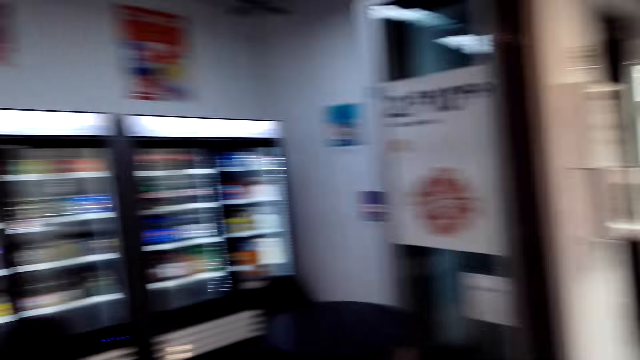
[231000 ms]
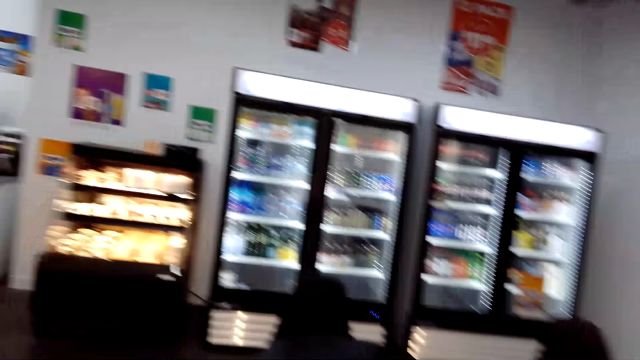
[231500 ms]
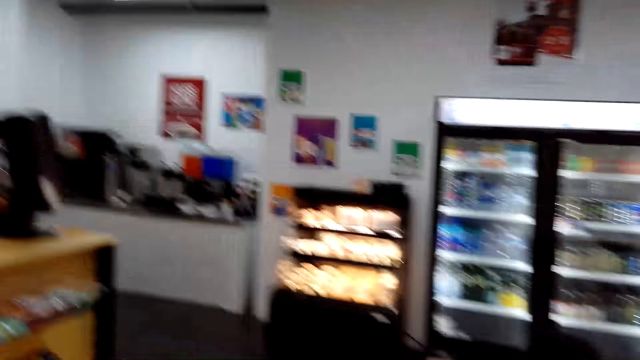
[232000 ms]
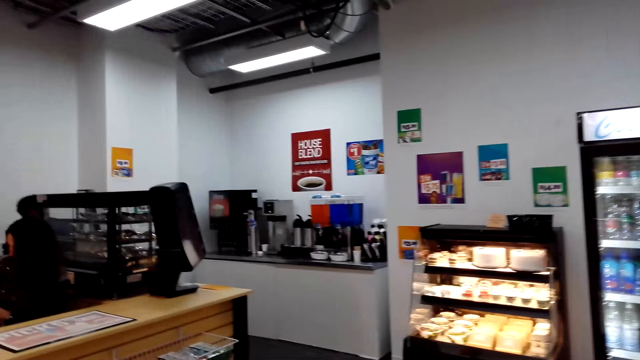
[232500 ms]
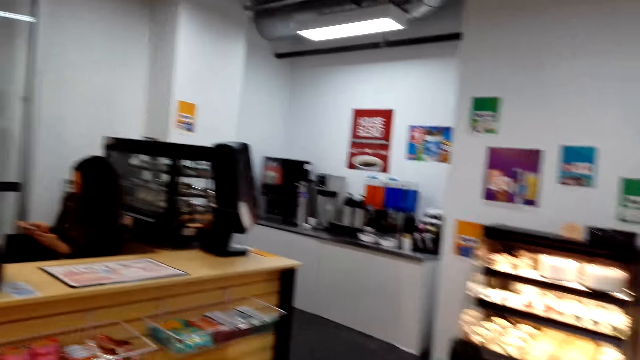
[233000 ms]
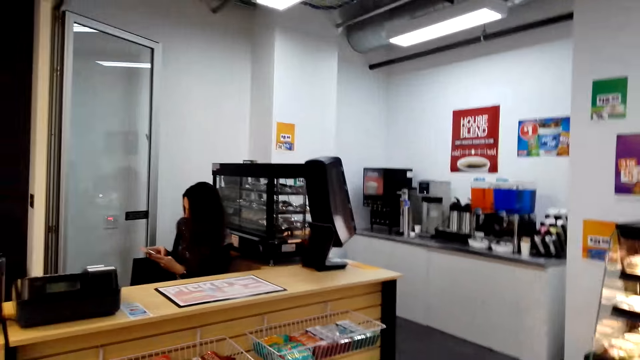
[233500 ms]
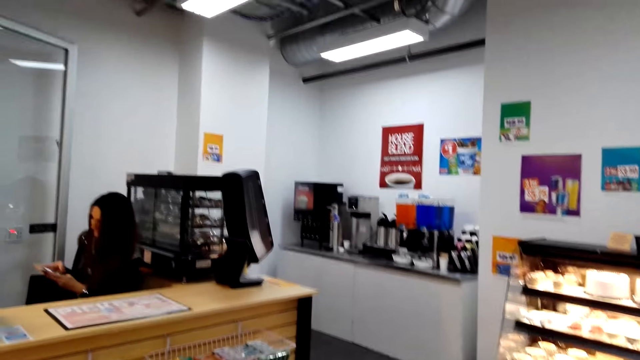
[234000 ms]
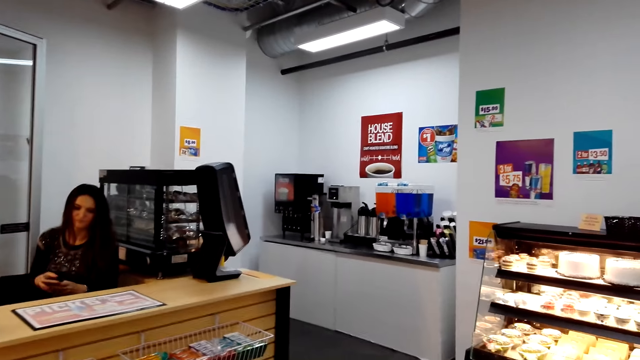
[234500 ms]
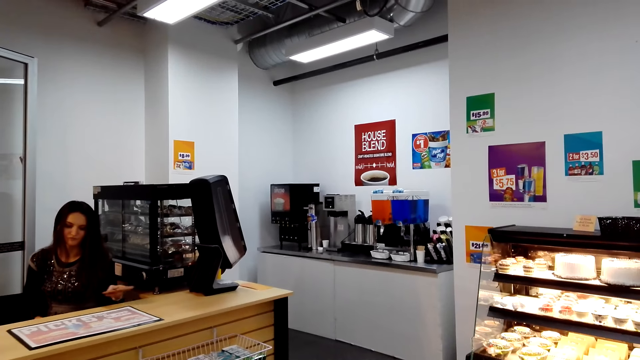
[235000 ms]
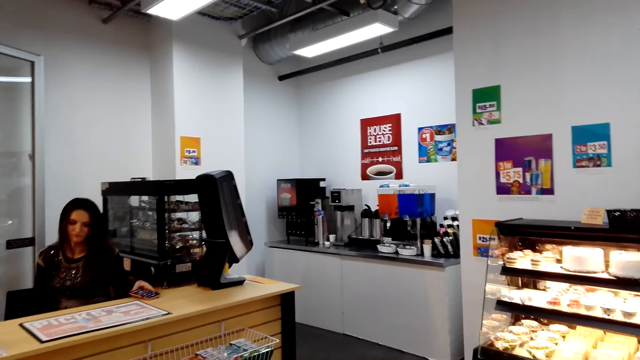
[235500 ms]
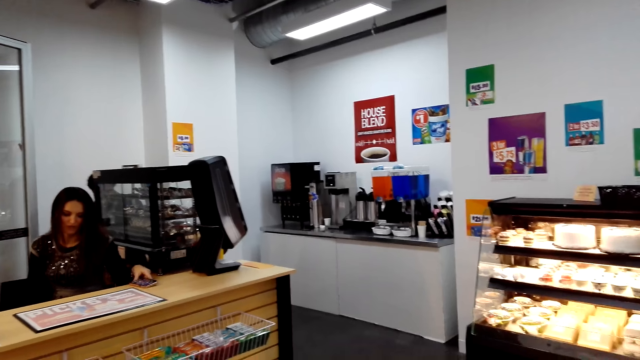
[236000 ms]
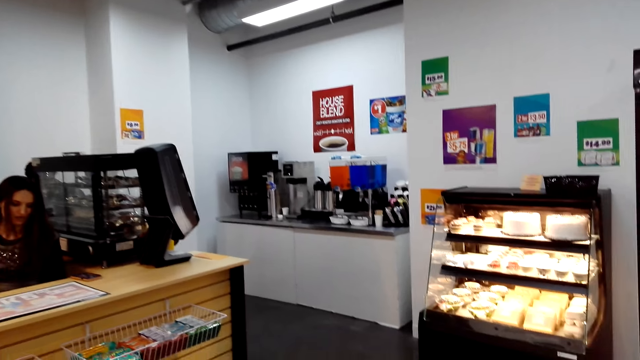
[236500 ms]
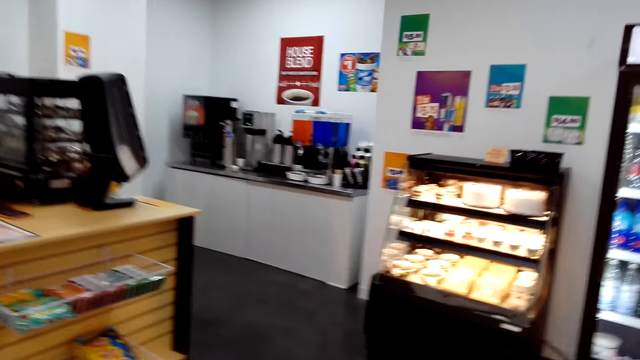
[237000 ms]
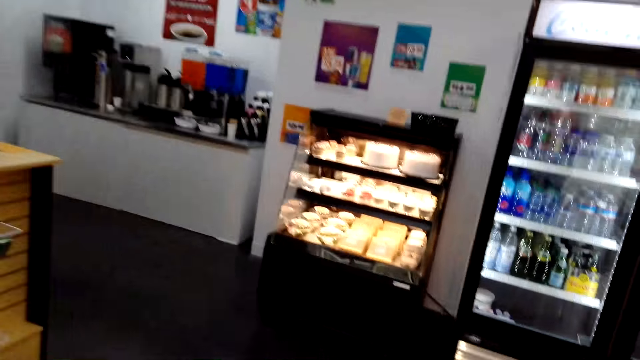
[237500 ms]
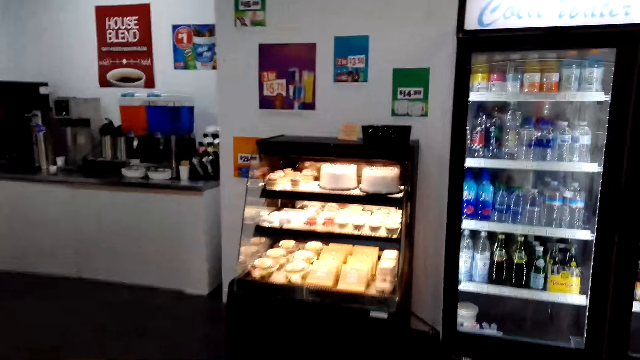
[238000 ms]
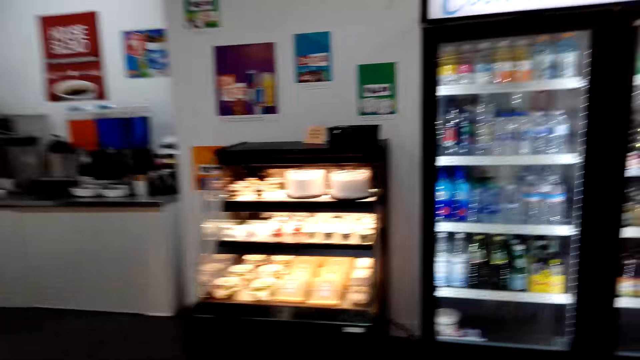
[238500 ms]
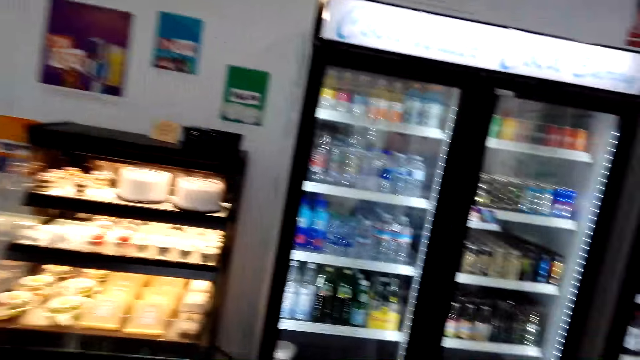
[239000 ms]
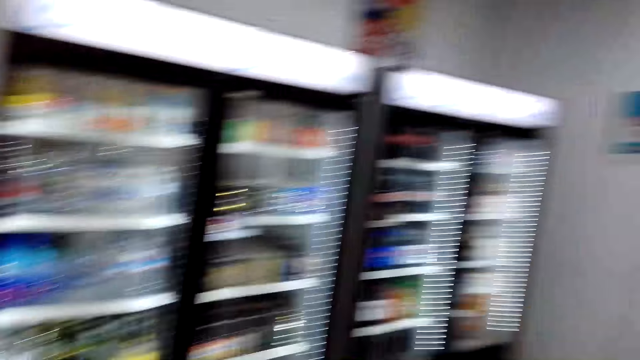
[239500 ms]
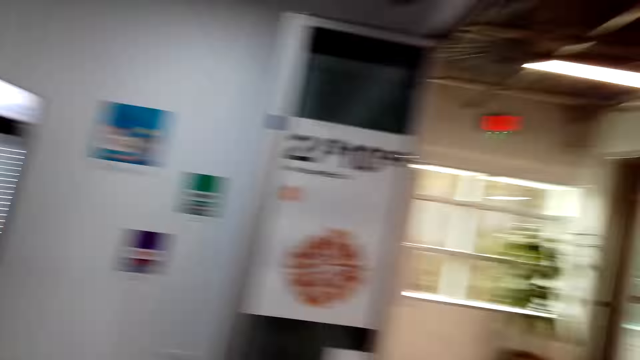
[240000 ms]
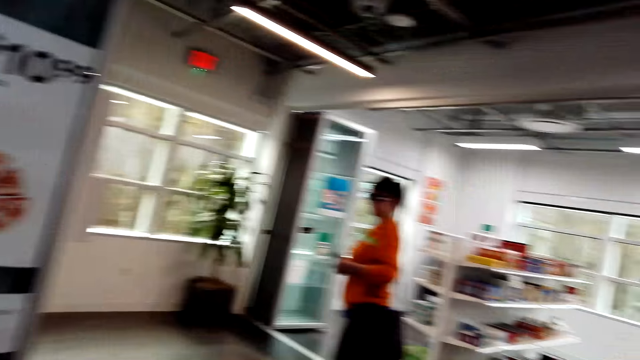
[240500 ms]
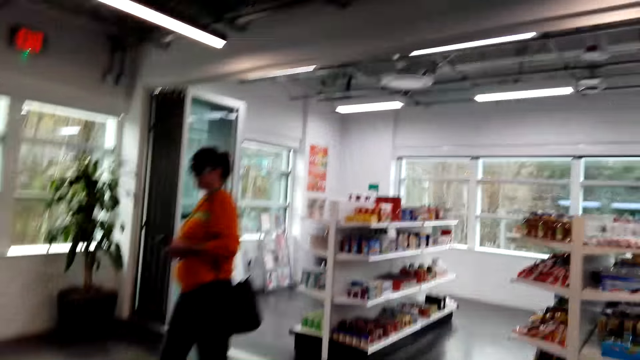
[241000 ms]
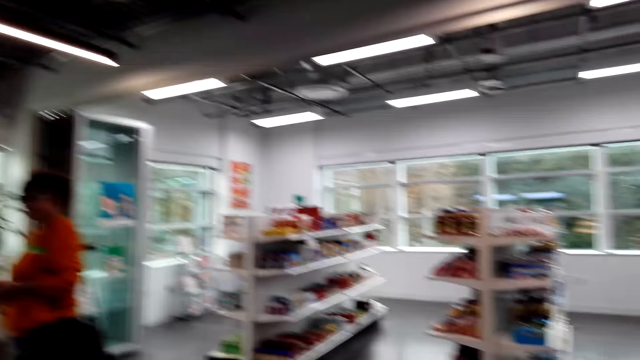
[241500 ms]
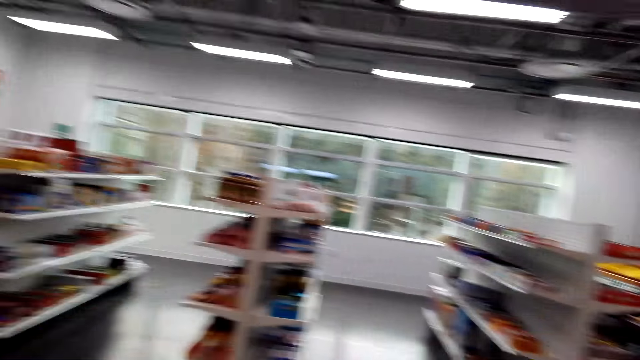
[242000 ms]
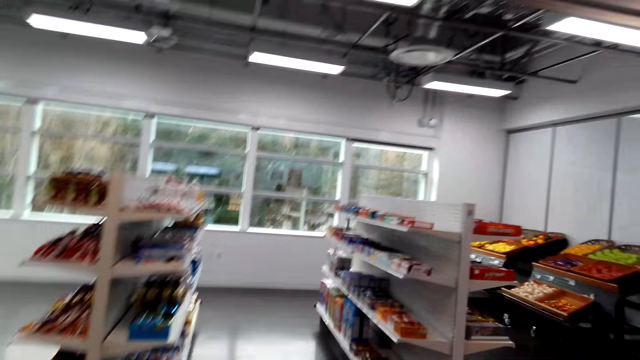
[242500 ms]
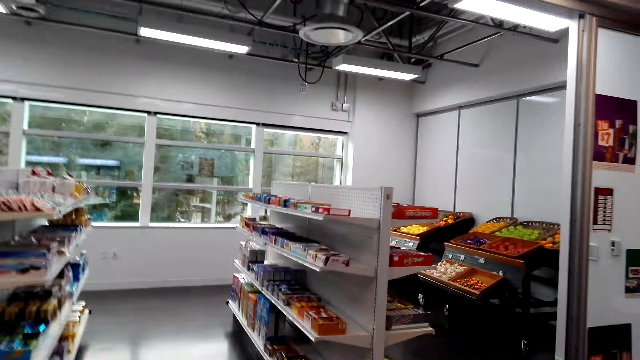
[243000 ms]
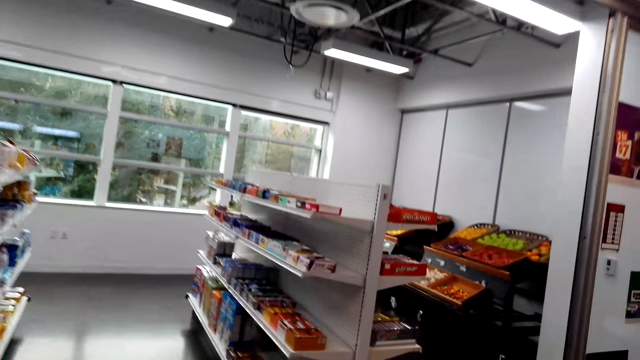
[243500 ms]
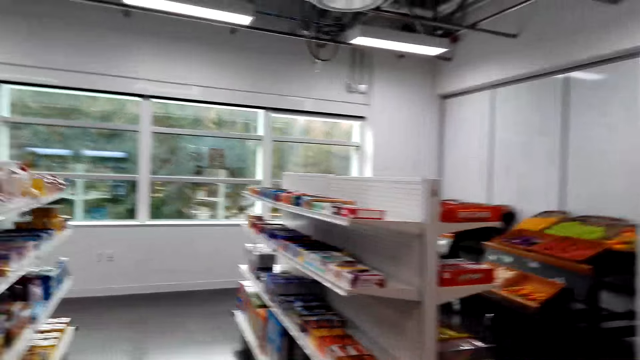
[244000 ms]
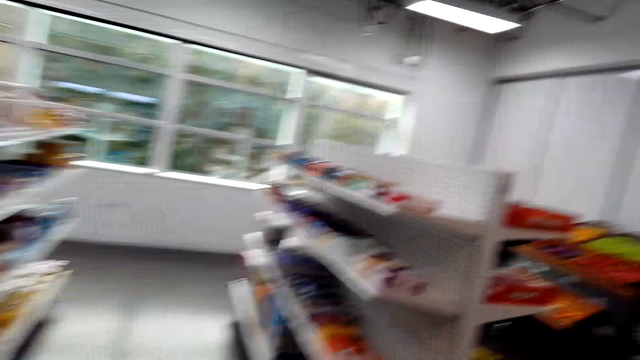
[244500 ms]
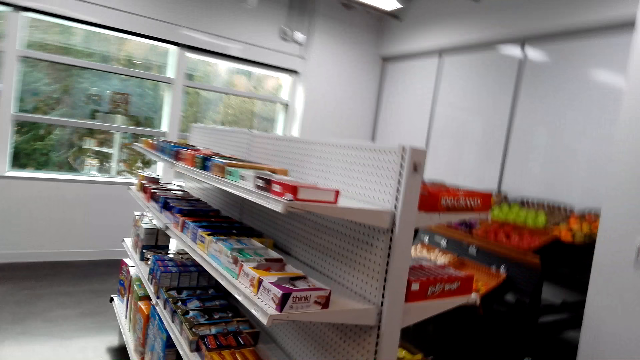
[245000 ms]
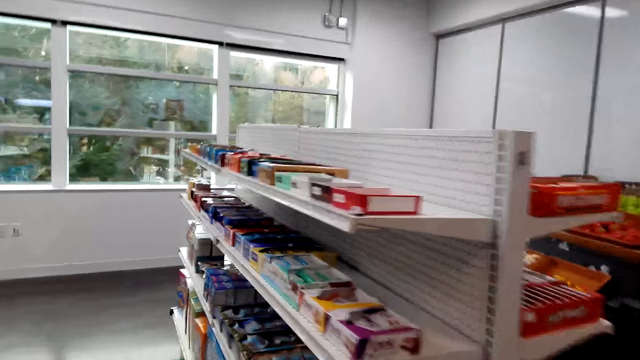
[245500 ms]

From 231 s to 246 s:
The camera wearer looks around. They put the phone on the table. They turn around. A woman walks around. The camera wearer walks around.

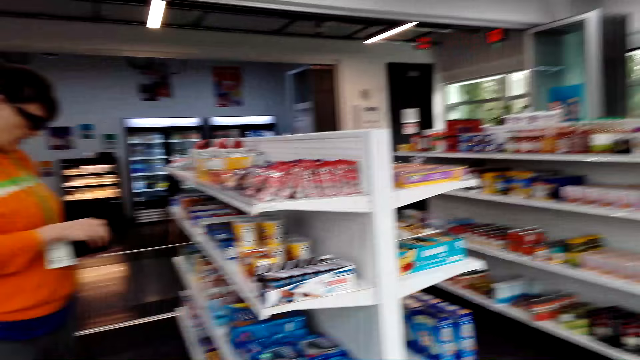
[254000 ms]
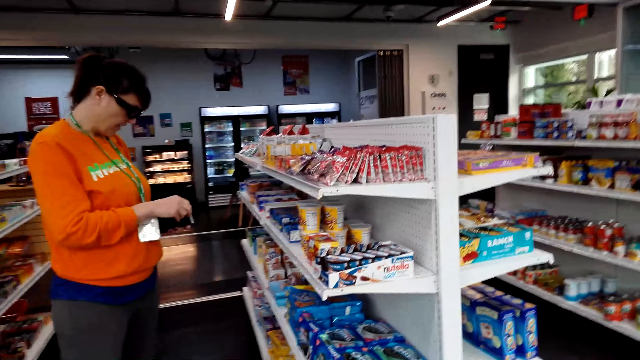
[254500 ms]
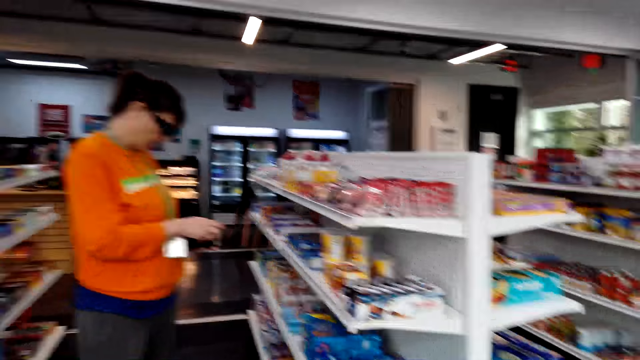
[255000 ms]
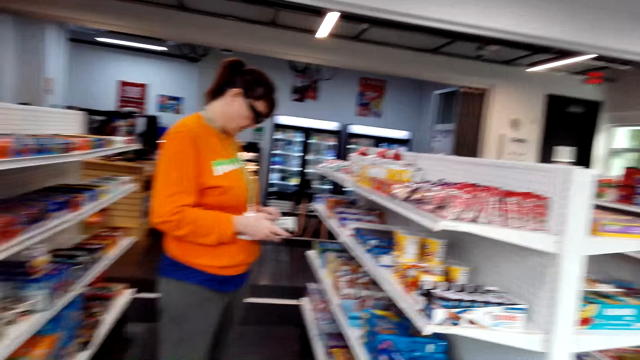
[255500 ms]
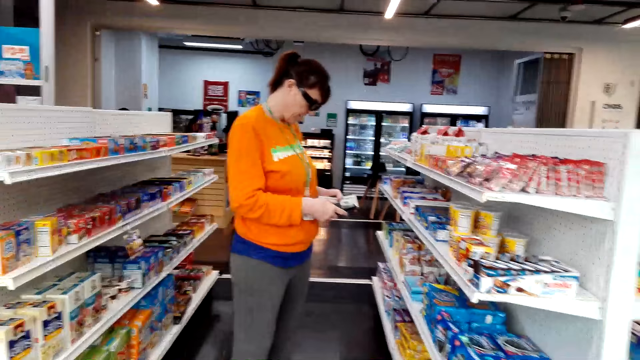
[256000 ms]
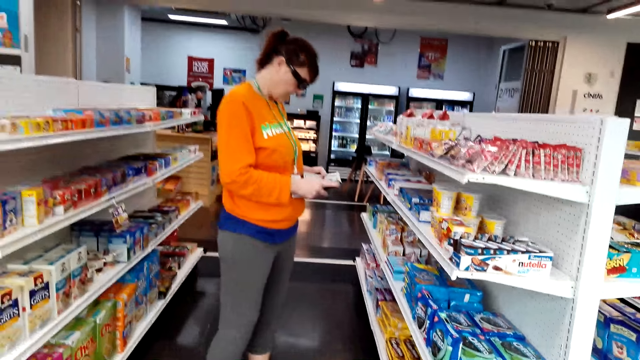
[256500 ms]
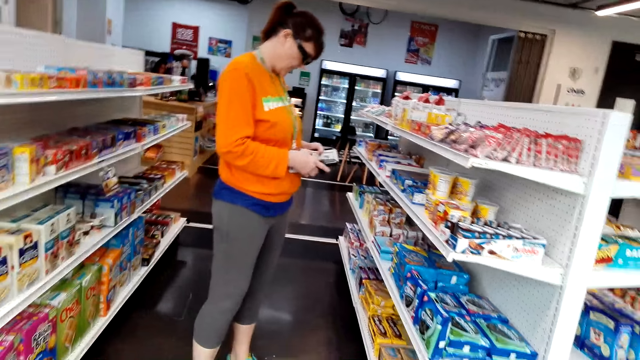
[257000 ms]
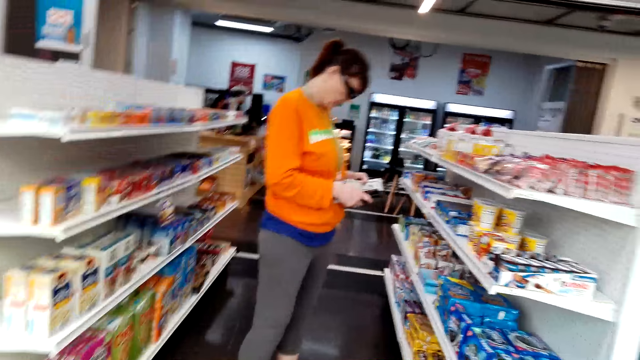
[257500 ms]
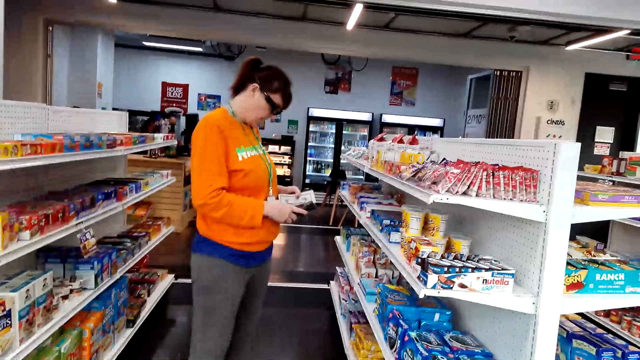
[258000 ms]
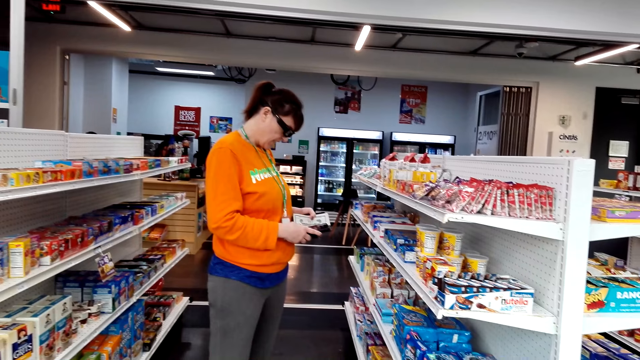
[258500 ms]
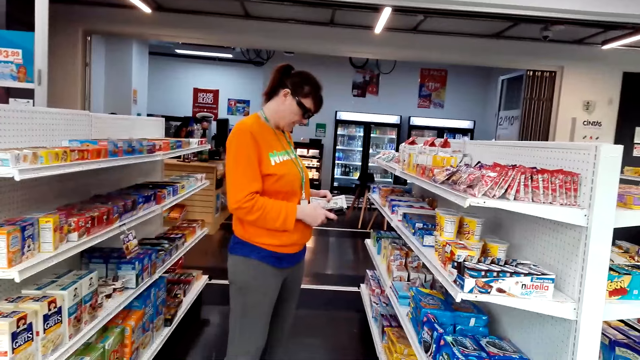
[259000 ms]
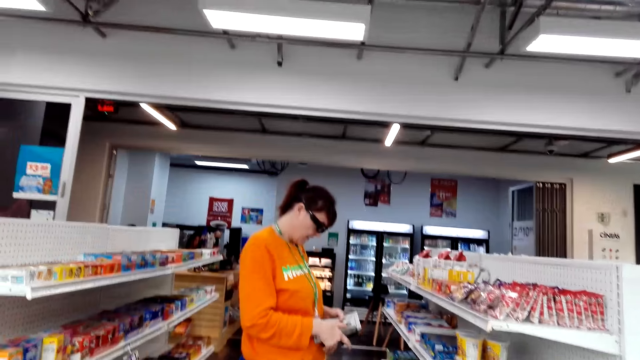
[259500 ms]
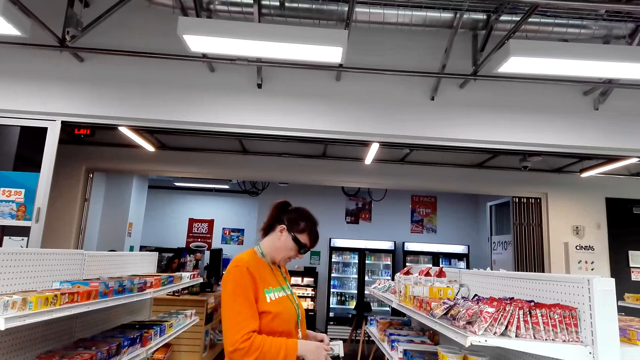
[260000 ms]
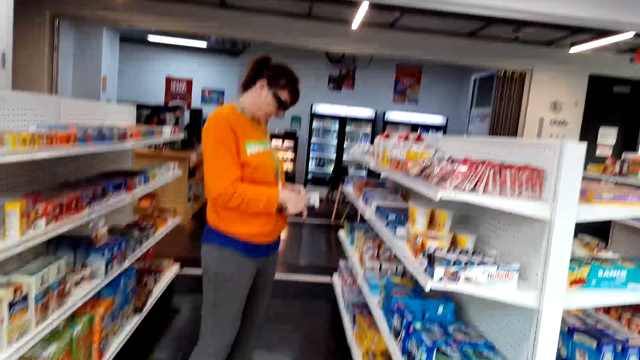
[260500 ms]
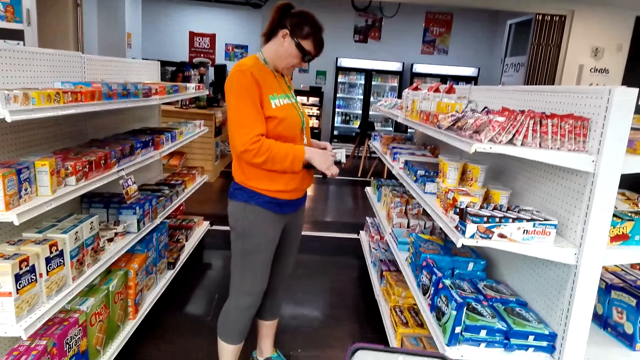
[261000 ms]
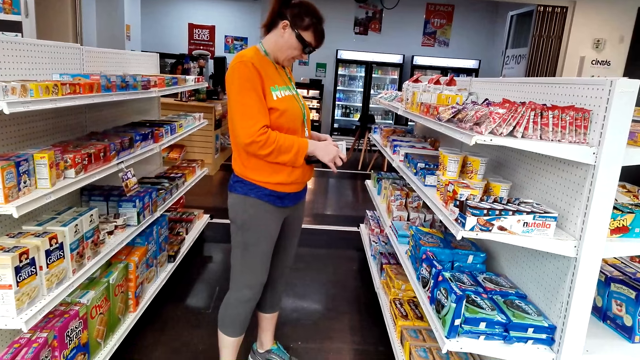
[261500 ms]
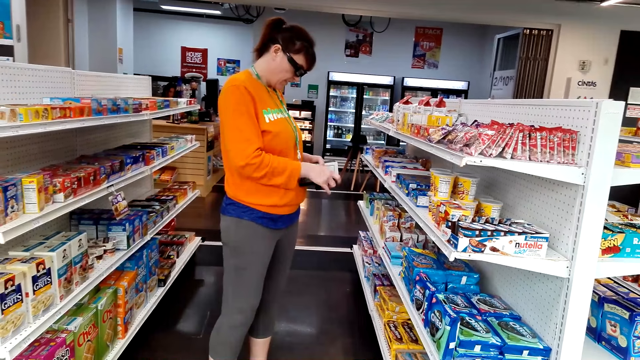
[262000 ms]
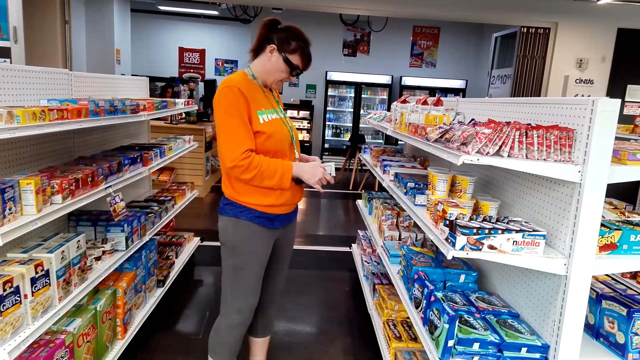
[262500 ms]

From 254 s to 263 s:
A woman looks at the items on the shelf. The woman looks at her phone.
